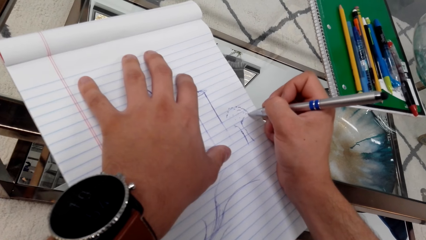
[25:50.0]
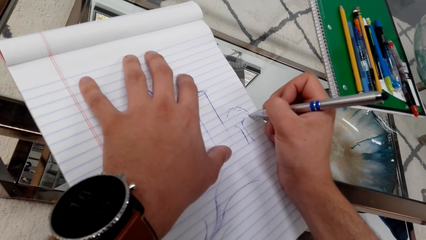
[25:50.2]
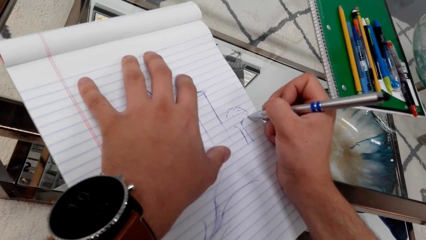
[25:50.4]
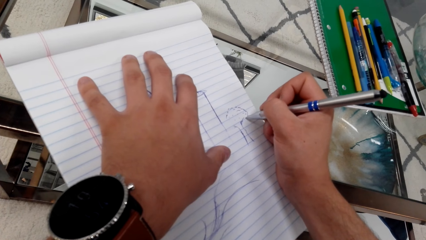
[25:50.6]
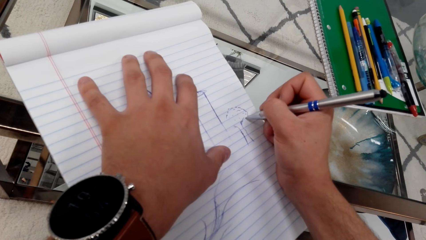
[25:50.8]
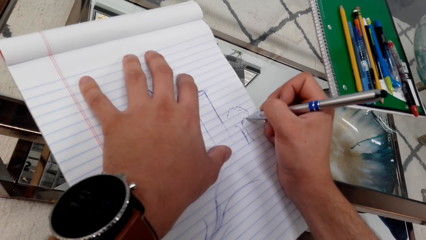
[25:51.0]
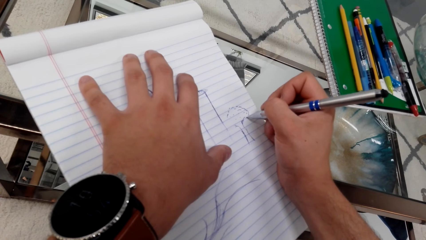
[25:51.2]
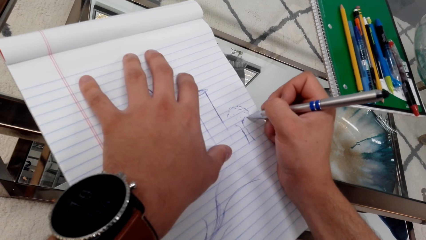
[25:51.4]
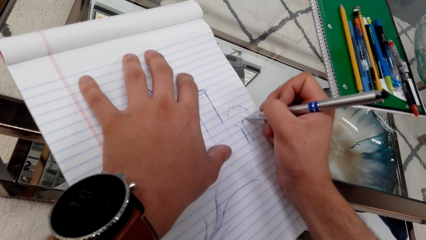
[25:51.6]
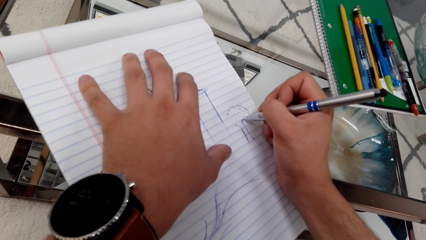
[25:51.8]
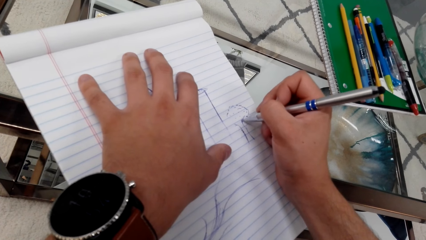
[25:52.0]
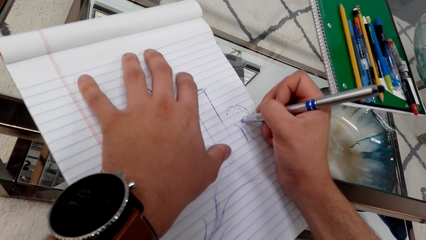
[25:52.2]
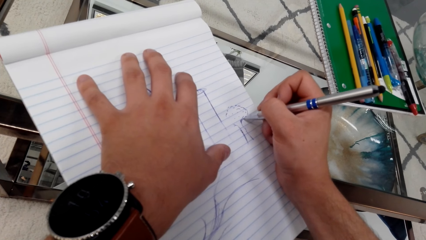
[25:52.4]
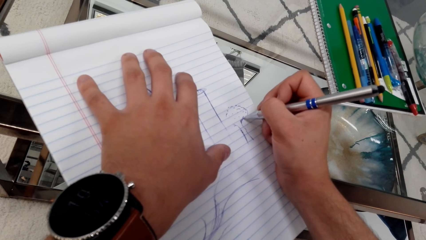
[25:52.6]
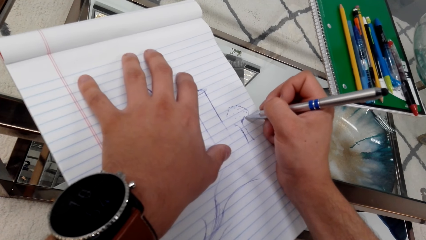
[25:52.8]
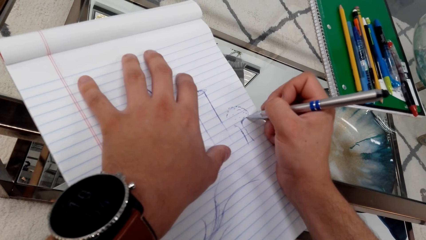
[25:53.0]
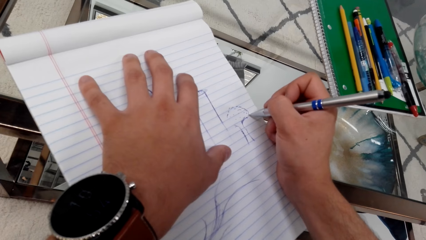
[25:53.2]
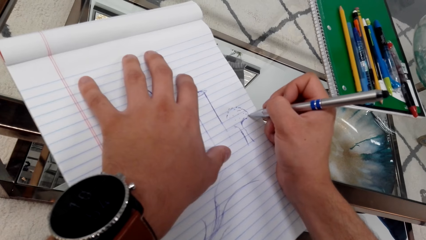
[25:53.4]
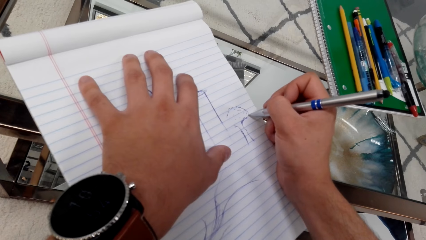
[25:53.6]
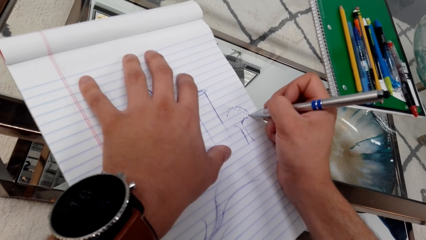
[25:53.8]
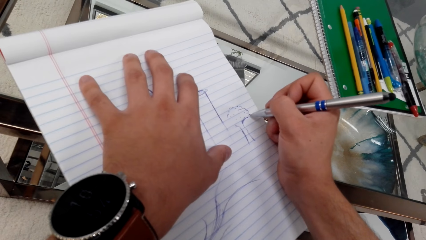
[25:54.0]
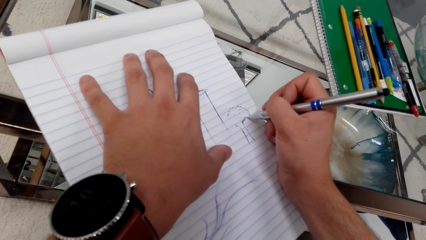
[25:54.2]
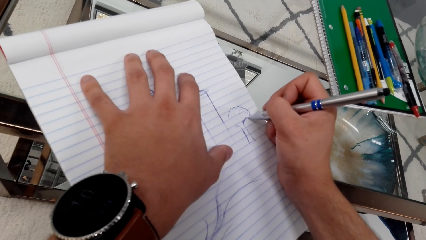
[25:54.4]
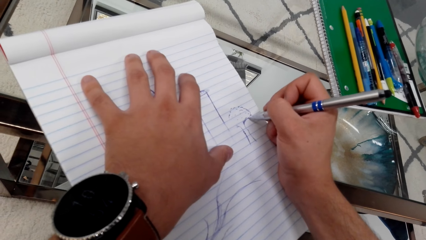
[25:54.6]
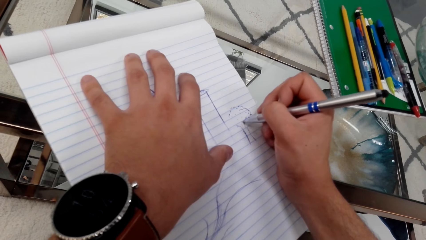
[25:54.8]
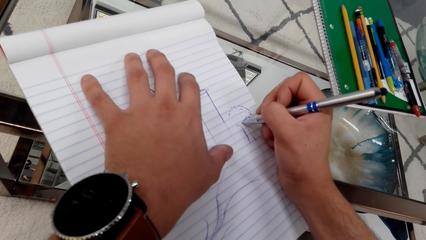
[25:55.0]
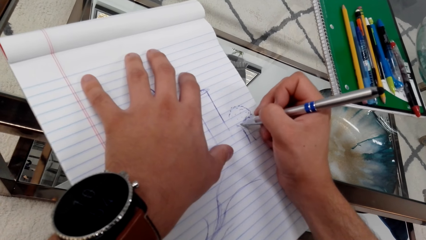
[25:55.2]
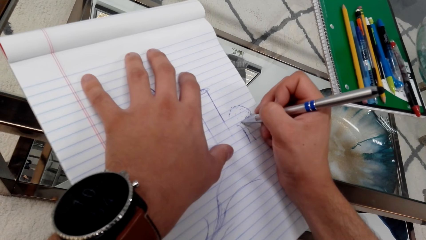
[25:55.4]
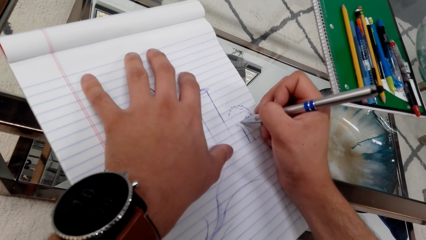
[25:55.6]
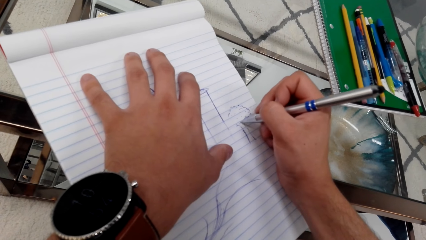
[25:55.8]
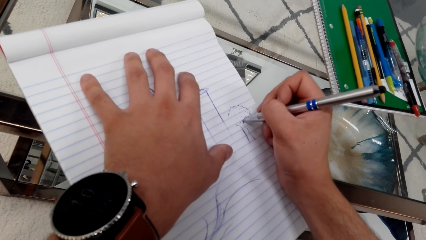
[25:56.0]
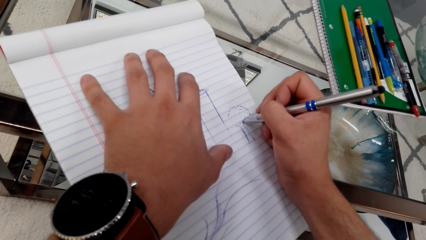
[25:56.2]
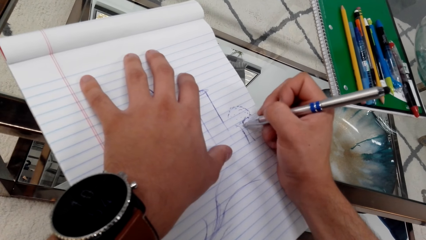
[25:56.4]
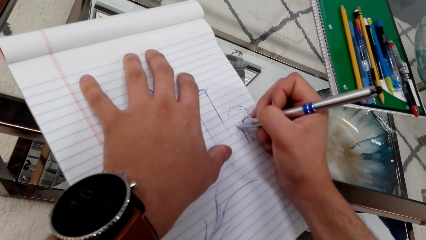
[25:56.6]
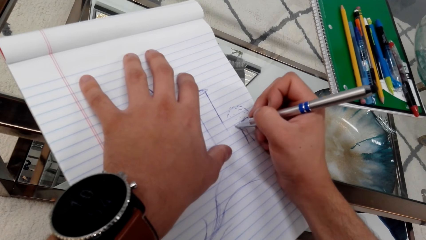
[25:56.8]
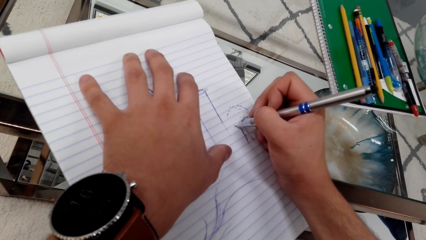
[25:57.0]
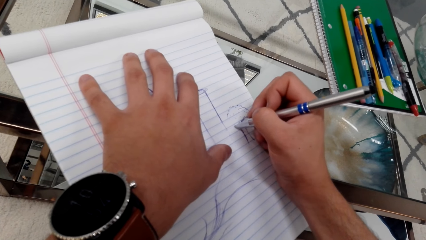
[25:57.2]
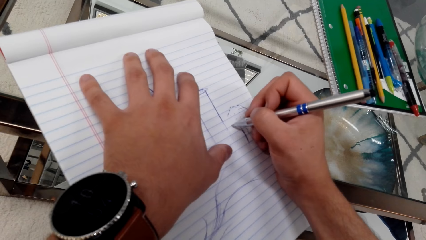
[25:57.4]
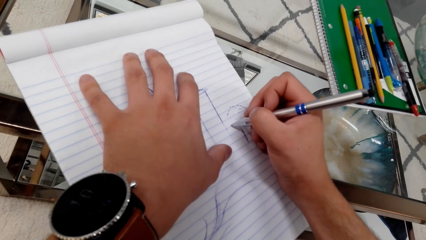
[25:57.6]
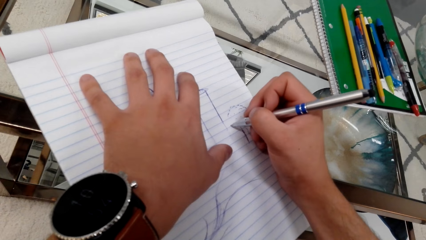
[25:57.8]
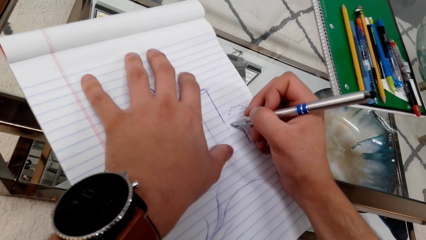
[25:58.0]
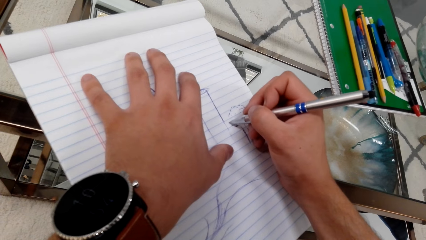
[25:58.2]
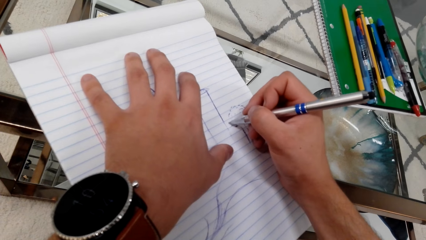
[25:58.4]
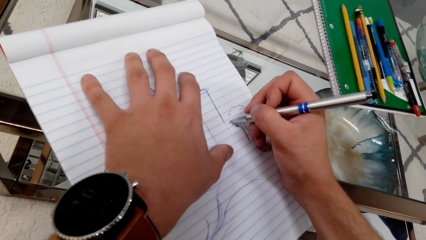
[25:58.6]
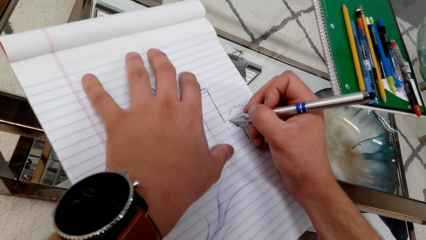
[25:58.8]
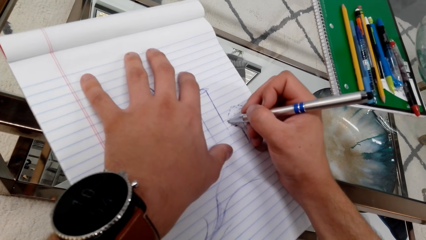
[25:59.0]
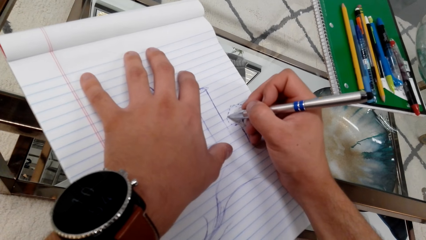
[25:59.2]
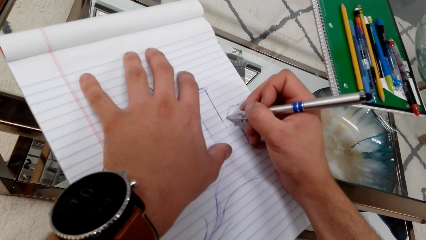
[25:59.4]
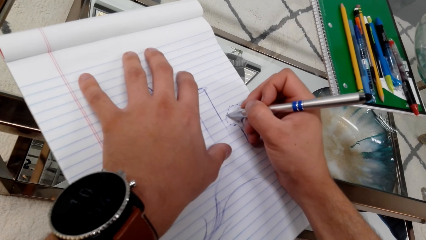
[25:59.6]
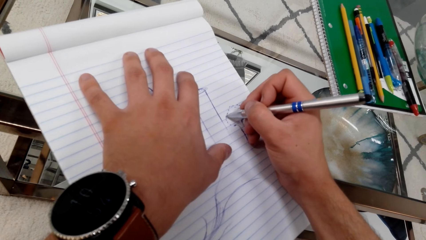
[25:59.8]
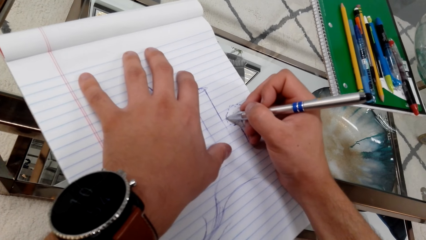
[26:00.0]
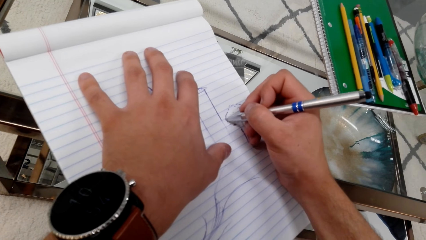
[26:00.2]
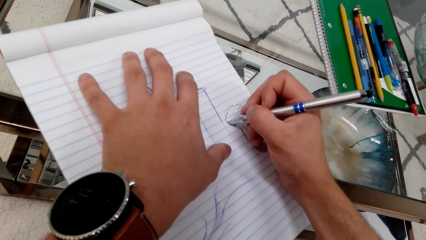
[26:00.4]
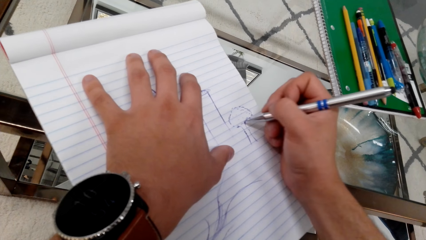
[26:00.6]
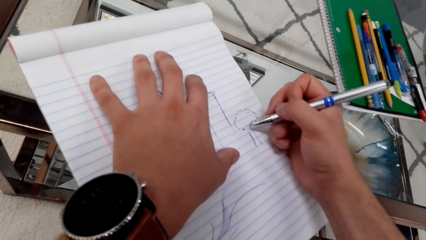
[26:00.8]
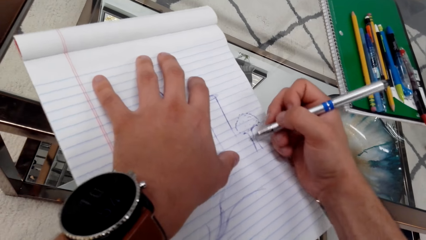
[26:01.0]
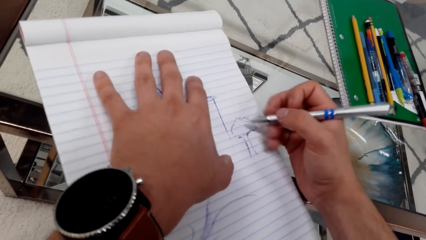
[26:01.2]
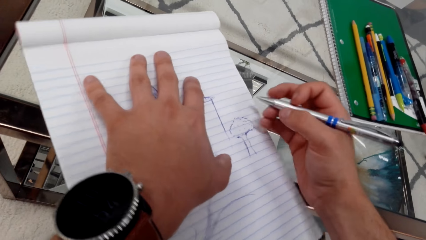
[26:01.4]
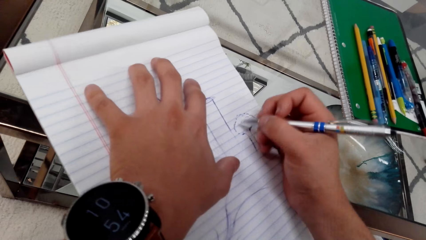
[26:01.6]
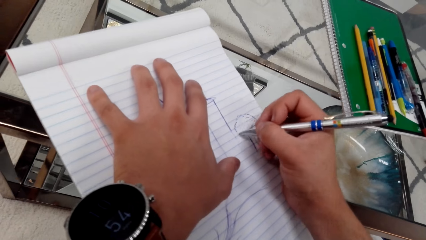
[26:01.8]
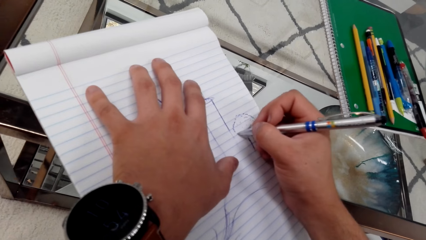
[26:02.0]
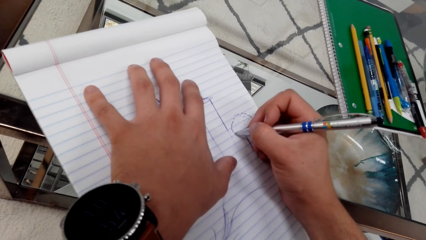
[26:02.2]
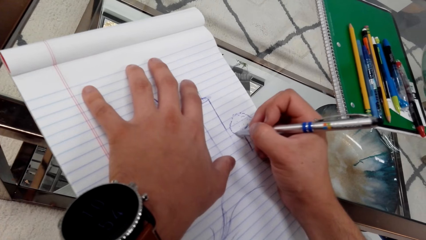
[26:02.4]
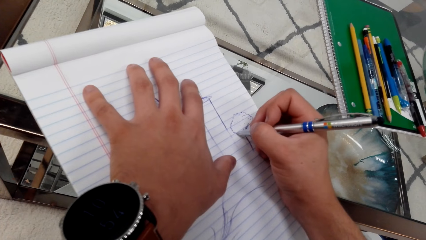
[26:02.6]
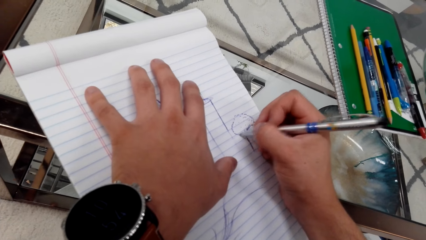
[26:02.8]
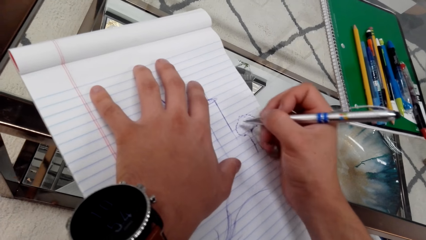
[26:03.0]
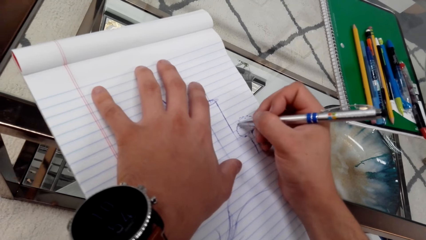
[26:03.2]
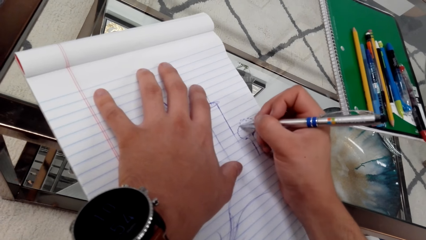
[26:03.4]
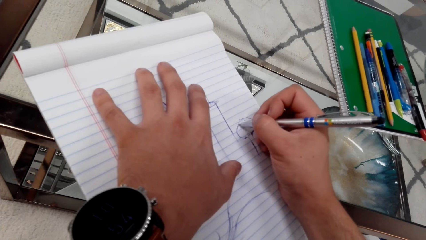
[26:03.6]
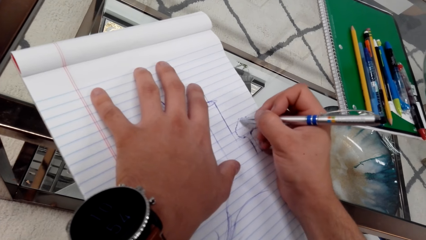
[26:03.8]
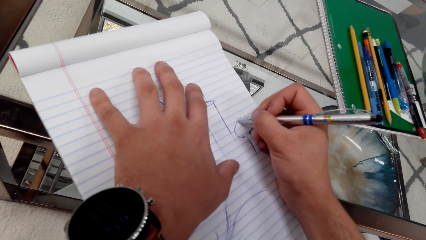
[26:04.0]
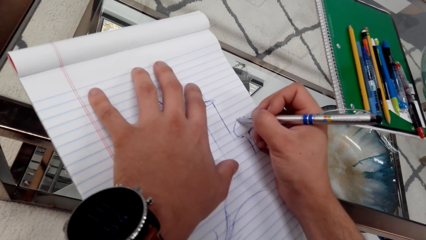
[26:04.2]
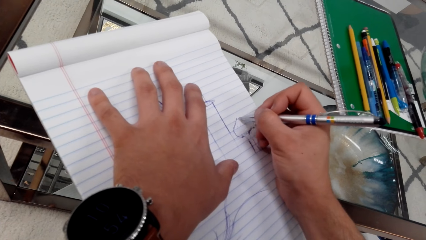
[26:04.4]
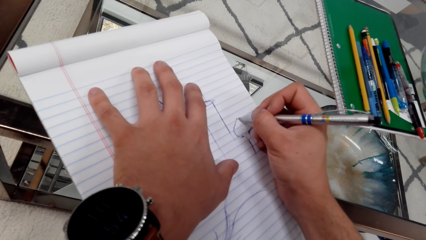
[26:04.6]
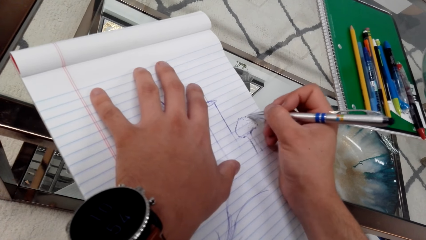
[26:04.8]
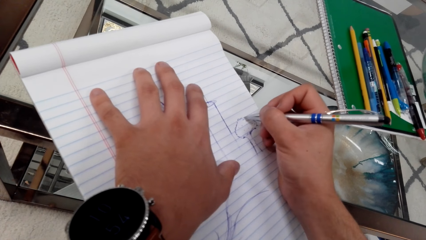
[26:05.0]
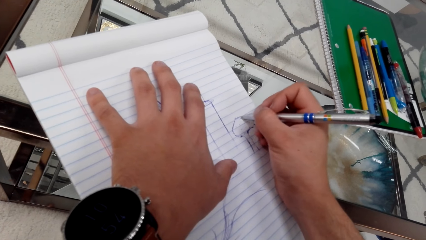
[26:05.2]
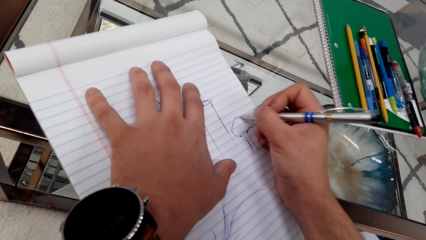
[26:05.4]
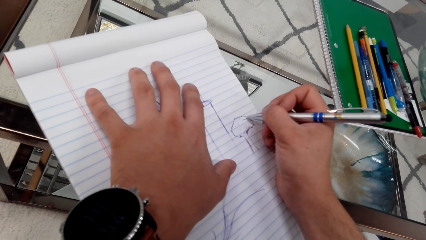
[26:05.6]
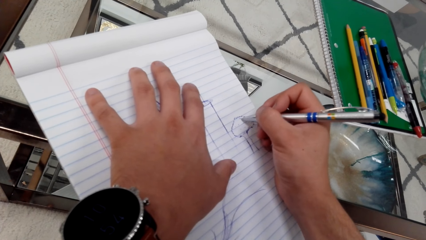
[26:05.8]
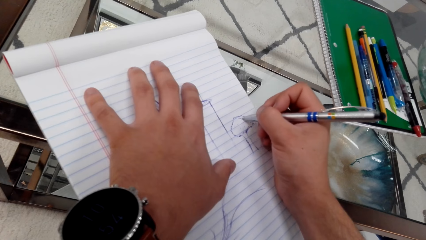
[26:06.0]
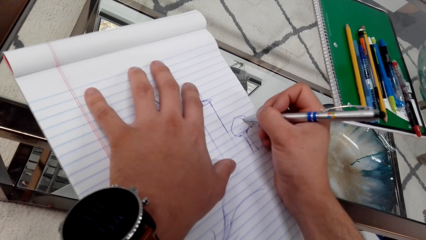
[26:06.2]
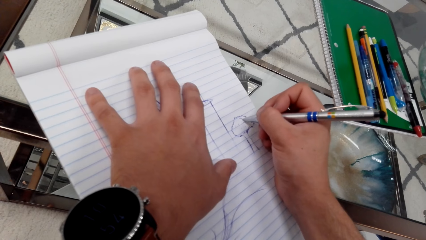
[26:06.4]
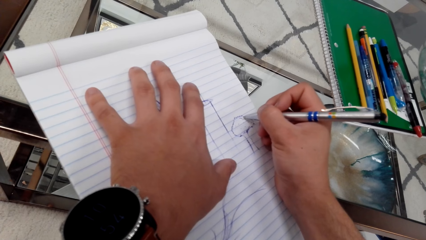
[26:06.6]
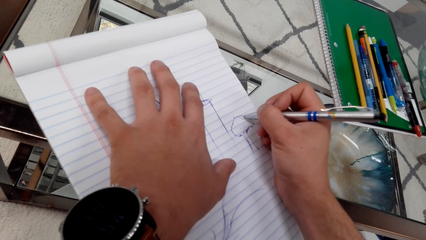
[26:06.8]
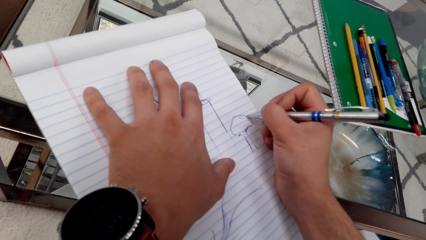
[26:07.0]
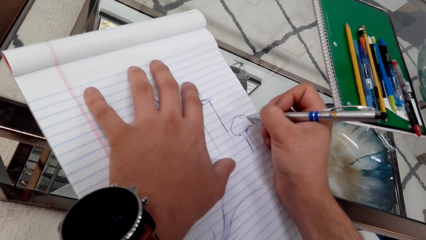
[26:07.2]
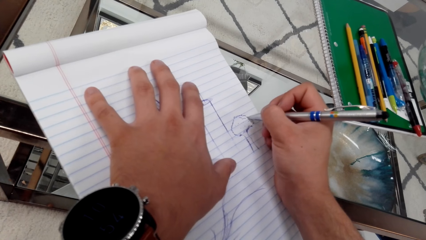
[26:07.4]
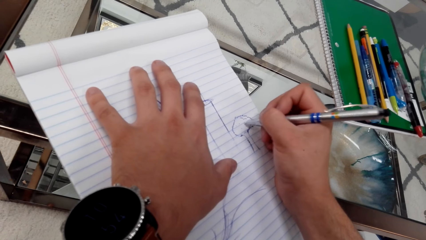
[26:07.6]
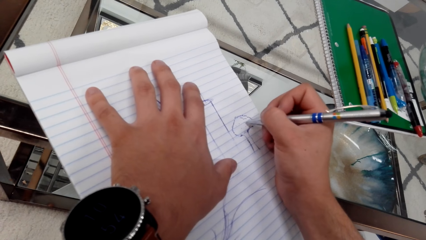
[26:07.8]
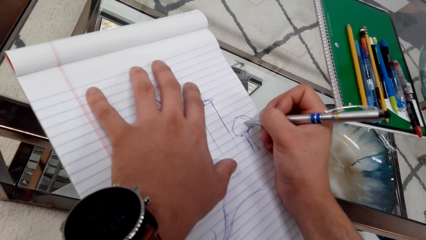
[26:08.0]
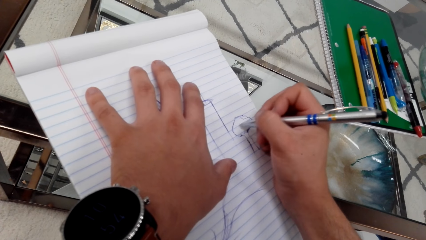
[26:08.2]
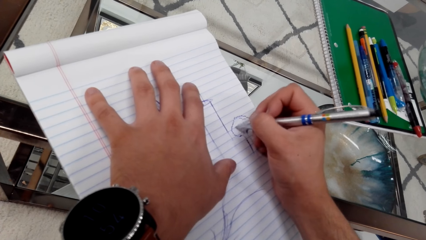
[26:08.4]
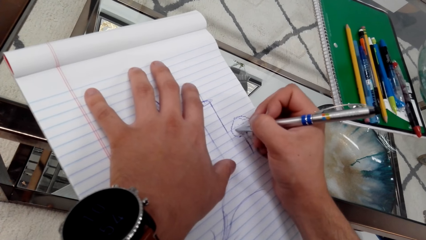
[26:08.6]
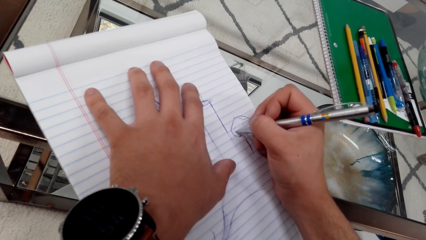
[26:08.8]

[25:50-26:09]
The camera wearer draws small dots in a diagram.
